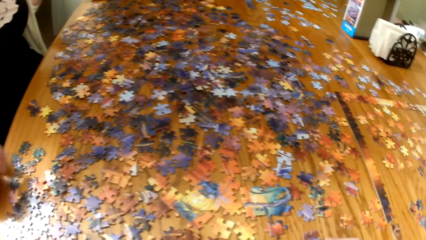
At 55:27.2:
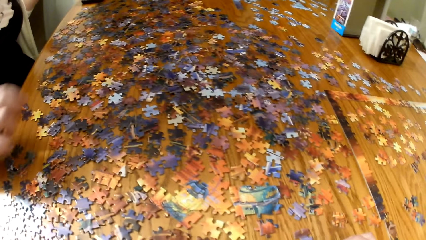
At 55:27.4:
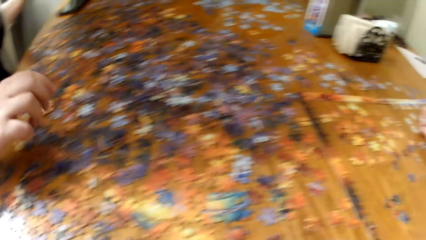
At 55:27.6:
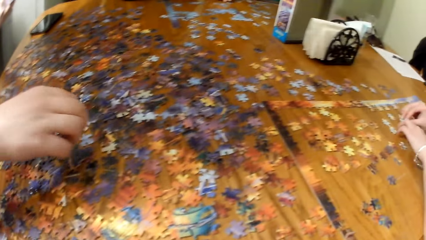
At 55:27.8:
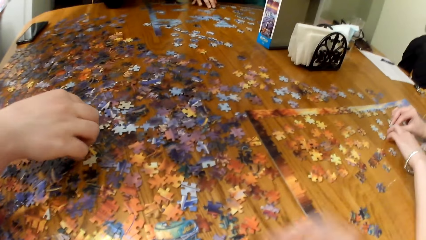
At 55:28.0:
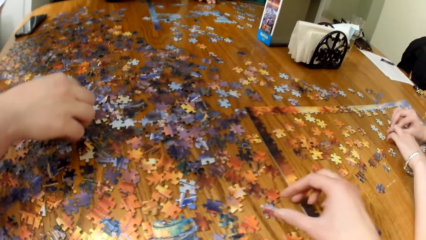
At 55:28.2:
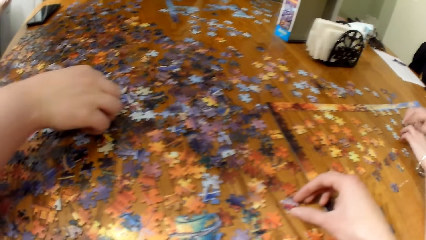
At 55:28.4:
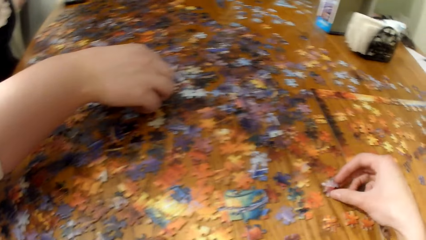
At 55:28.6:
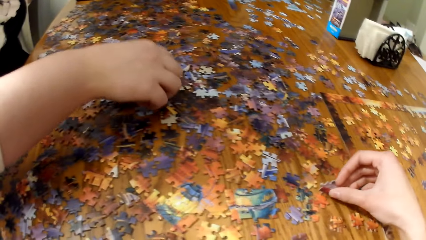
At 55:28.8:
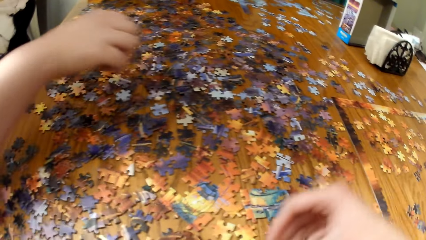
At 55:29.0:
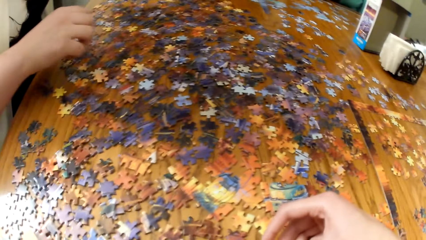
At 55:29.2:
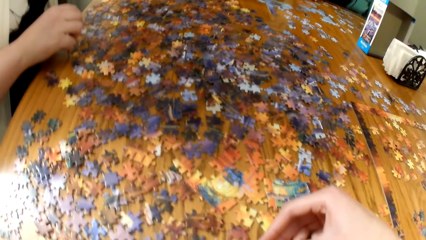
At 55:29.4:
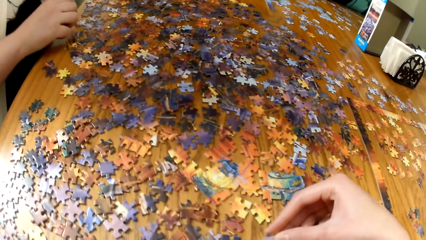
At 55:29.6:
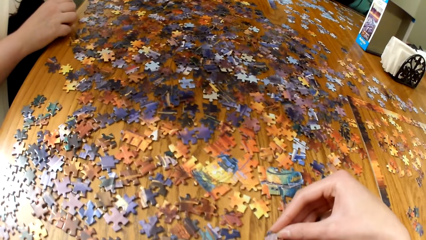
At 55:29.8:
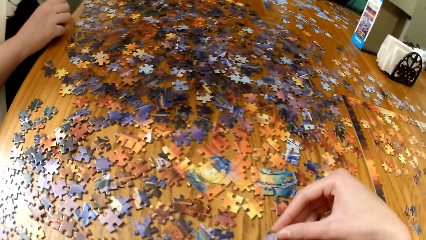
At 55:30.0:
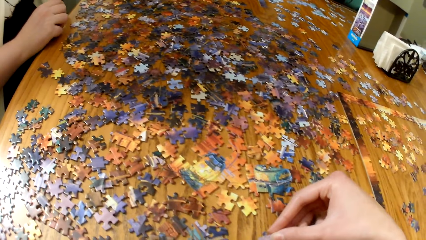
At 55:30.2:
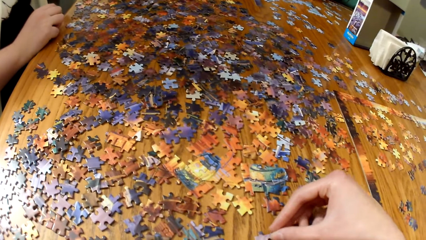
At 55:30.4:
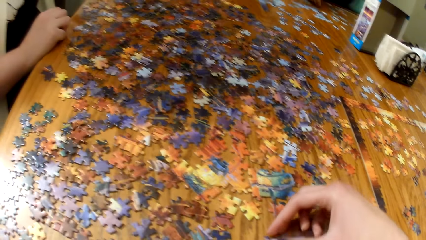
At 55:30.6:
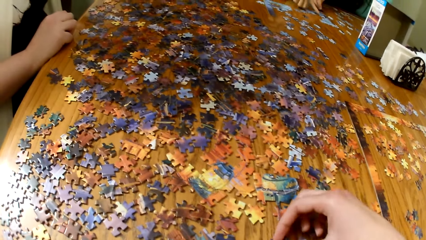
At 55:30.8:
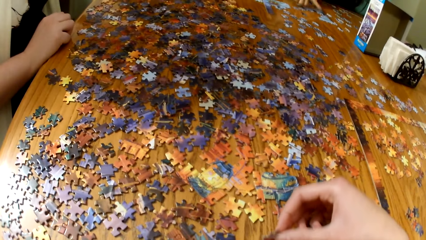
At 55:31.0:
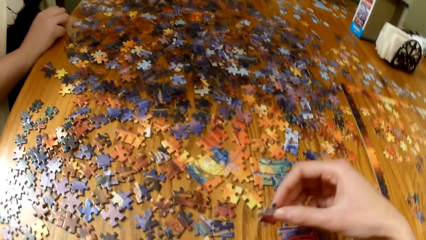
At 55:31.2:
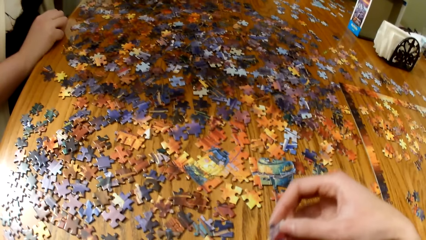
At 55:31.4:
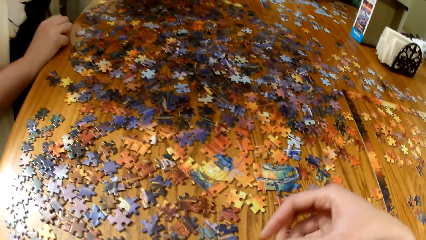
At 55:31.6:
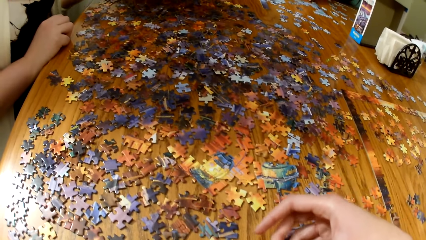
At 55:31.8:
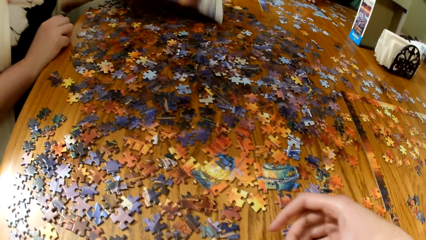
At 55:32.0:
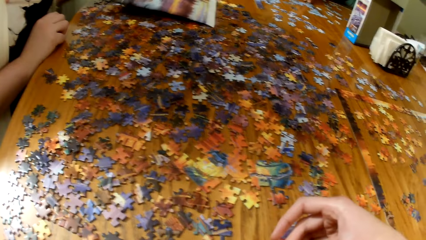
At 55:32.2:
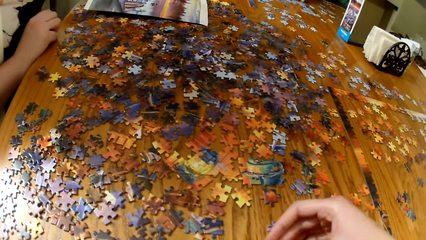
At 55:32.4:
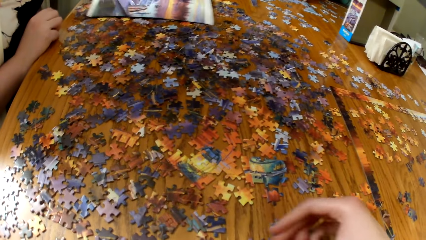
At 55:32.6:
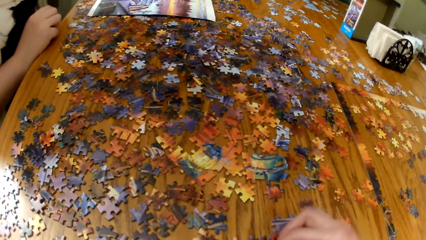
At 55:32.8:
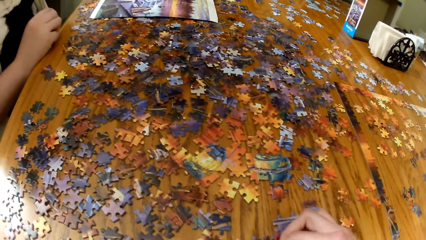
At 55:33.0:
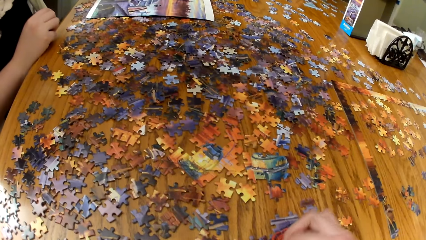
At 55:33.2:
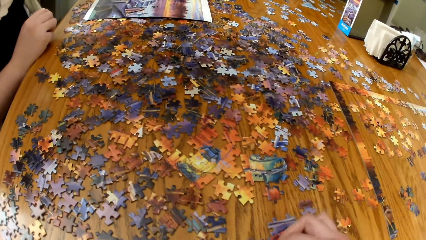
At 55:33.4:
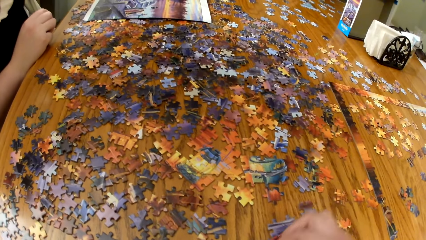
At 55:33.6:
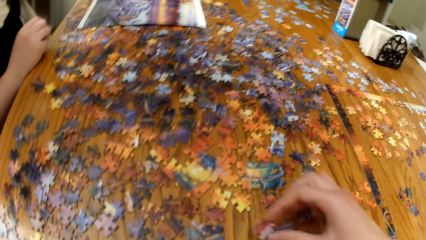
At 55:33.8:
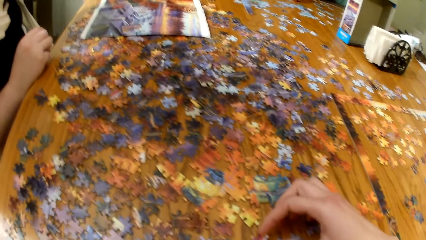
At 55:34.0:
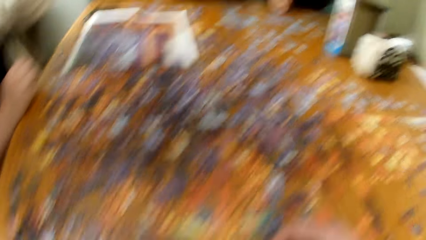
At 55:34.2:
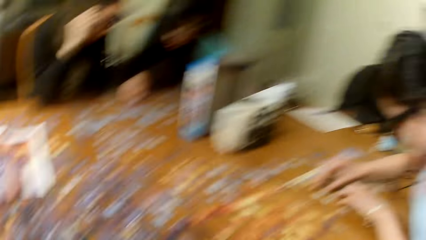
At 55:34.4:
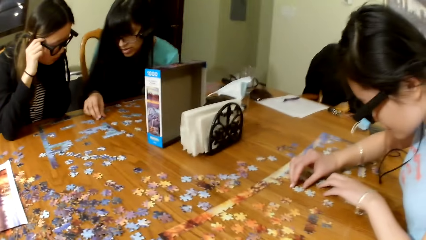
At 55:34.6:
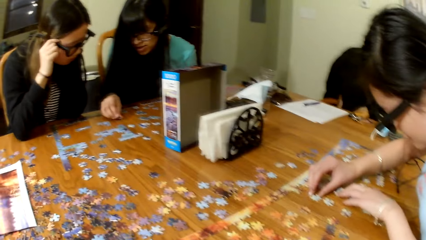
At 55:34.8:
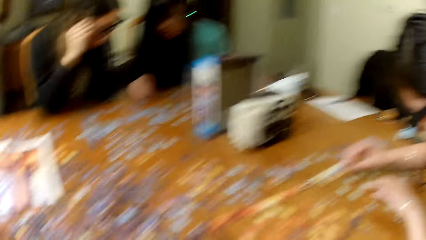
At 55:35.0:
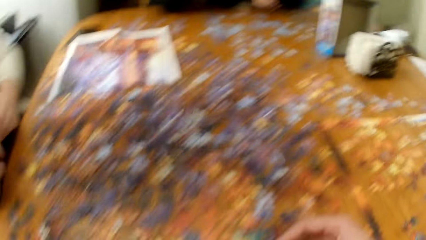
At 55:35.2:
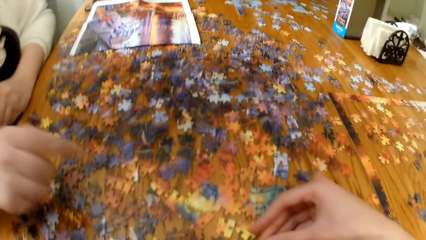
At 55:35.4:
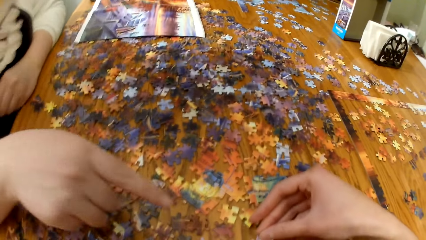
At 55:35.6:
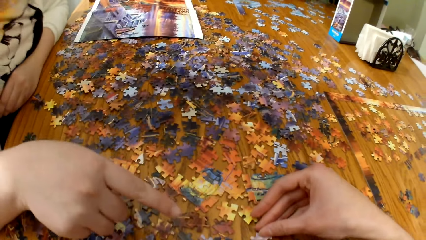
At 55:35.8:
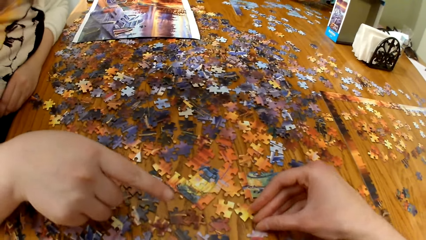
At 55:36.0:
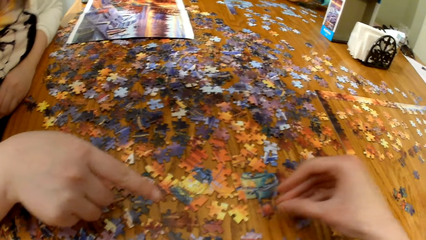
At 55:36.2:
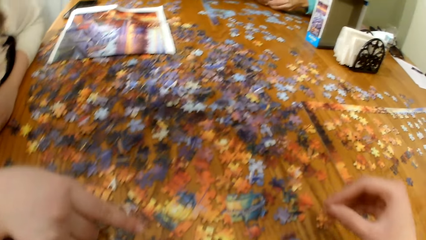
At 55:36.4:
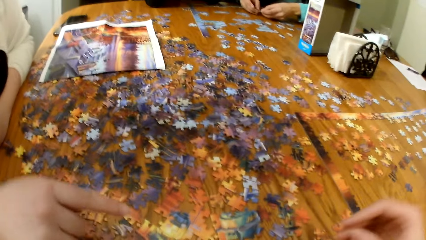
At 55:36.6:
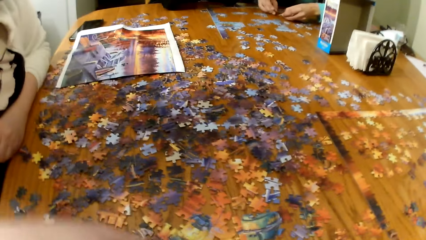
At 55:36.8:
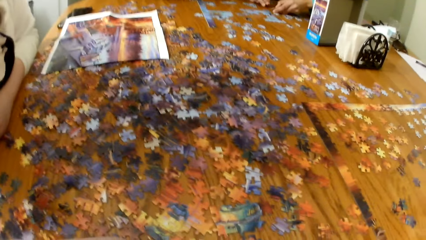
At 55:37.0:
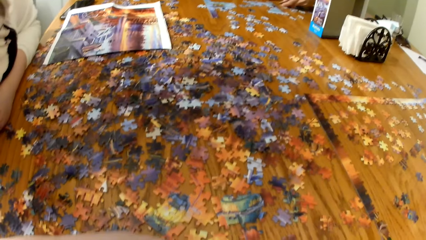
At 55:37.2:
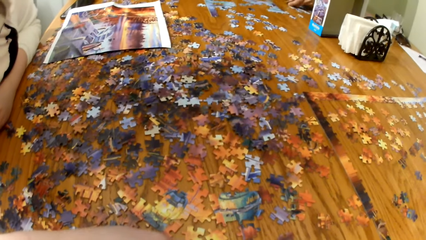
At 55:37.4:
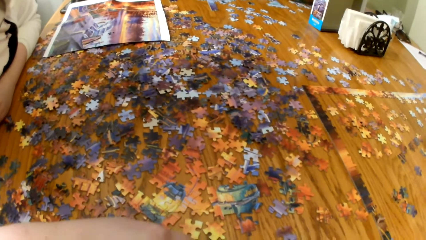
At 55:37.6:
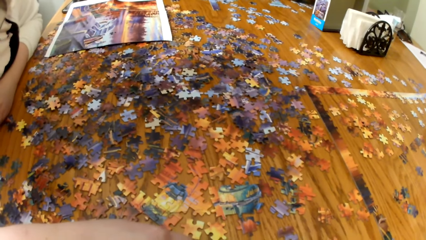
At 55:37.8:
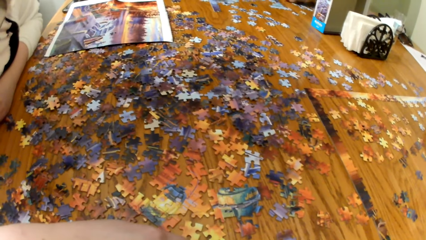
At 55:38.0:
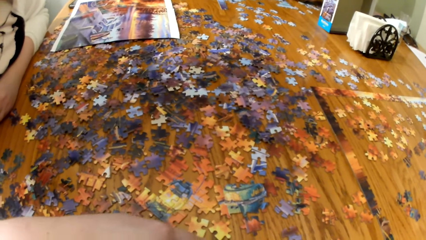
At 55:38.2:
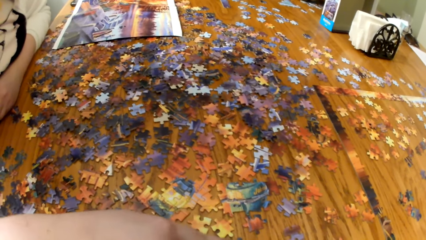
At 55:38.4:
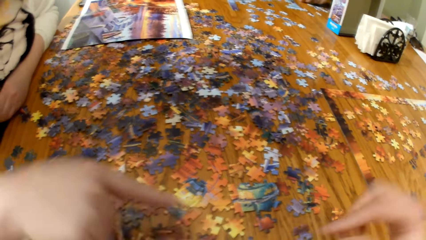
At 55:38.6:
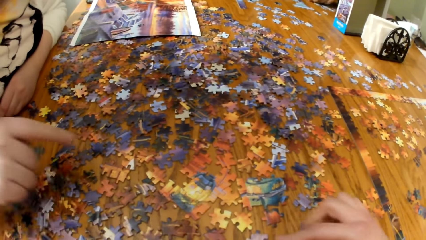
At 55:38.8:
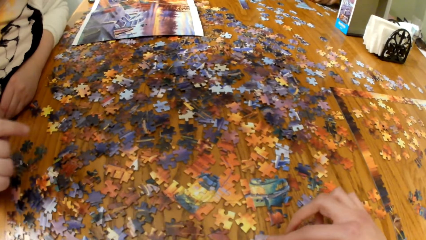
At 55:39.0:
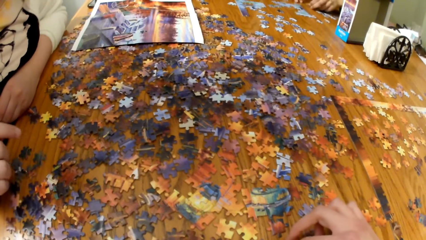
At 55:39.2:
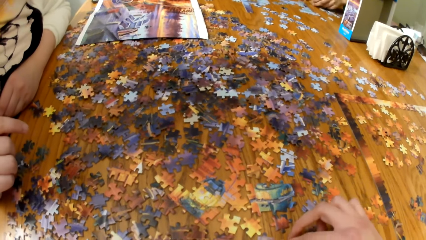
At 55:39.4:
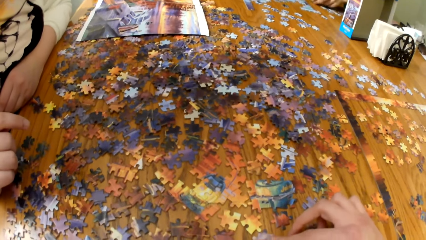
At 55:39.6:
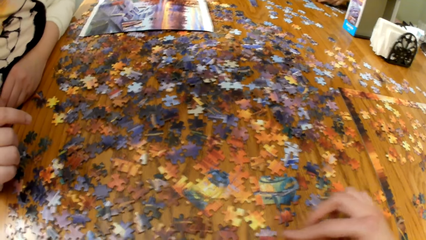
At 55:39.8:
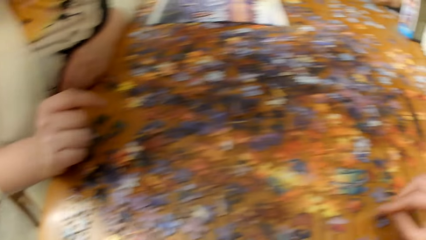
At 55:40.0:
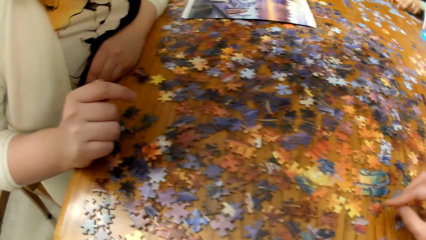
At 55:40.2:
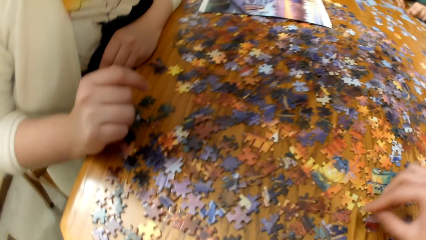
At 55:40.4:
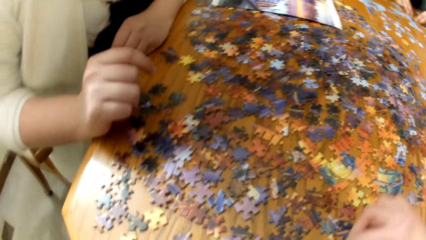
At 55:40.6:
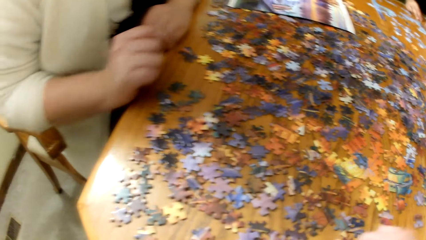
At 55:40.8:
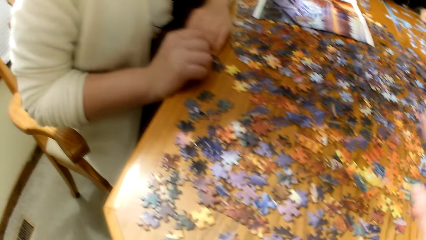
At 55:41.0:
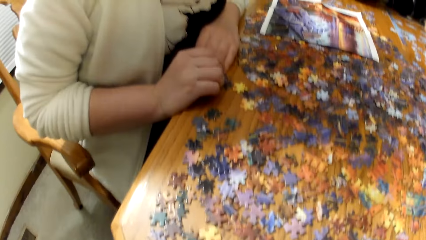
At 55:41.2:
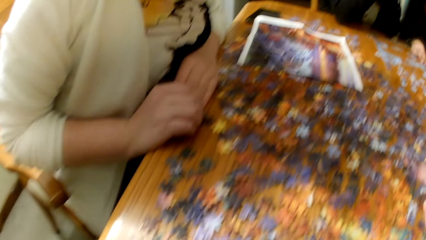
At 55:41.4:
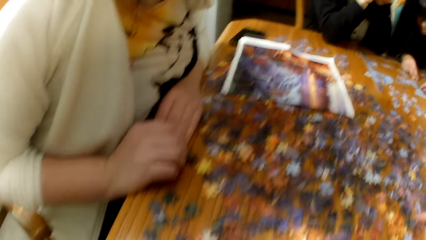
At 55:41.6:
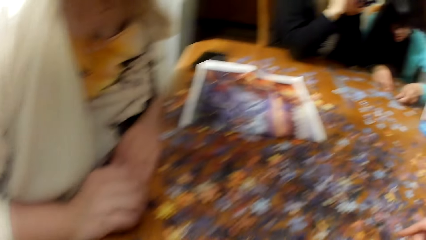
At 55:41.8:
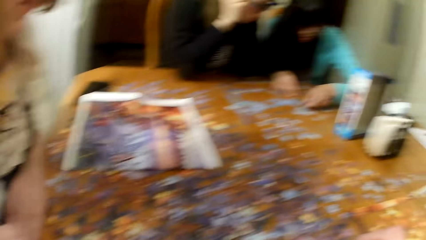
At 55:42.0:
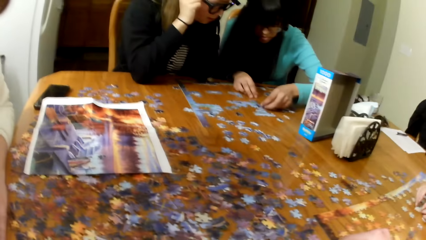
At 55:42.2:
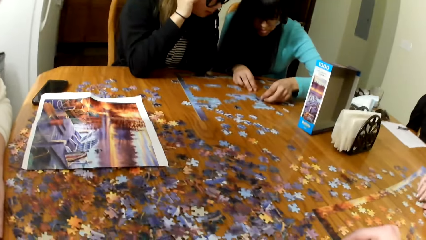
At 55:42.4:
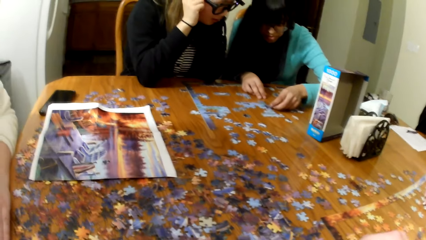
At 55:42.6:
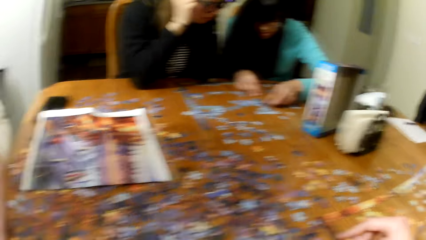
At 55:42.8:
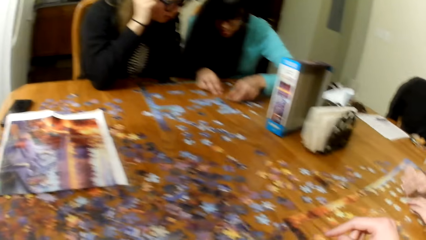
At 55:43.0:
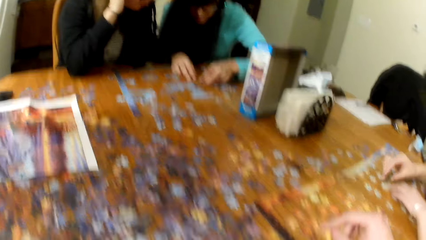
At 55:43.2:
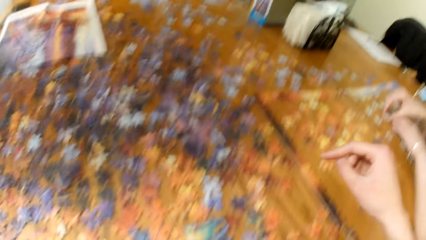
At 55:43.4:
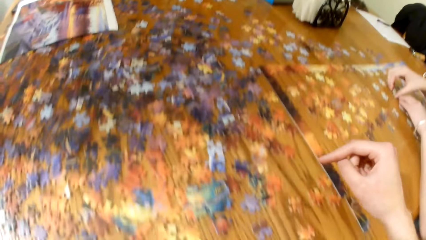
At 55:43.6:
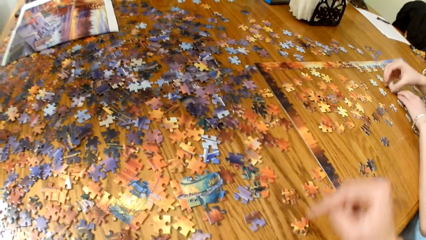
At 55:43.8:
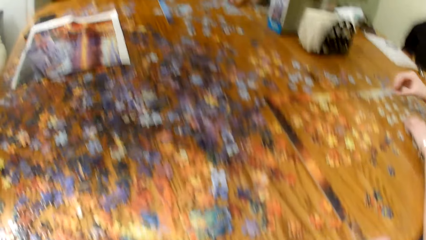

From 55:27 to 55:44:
The camera wearer puts the puzzle together. A lady plays the jigsaw puzzle. The camera wearer plays the jigsaw puzzle.
